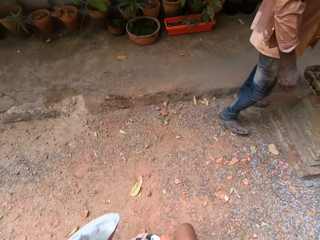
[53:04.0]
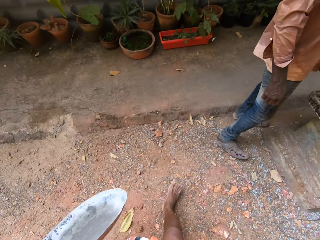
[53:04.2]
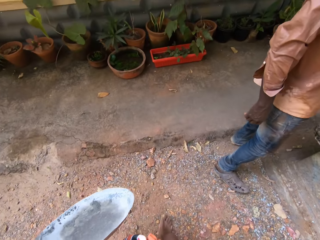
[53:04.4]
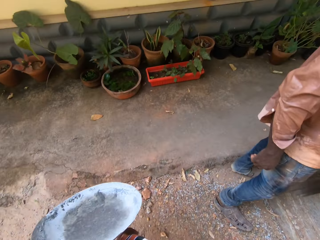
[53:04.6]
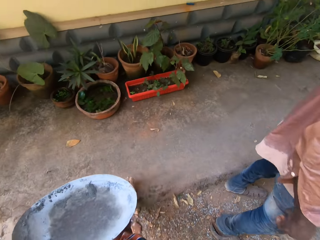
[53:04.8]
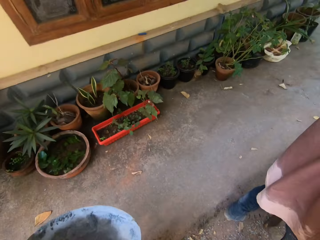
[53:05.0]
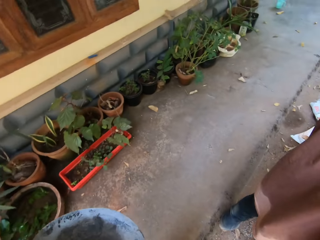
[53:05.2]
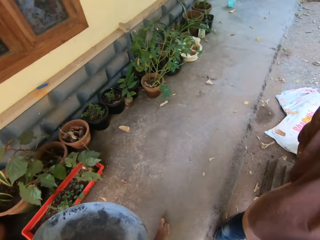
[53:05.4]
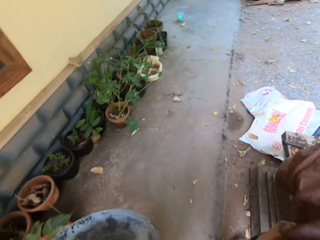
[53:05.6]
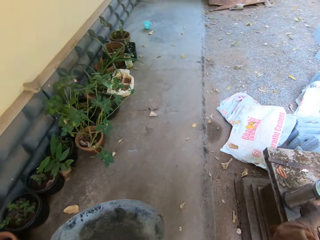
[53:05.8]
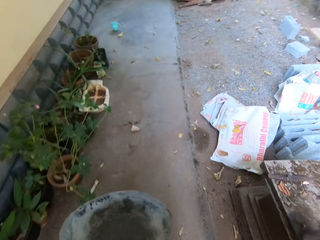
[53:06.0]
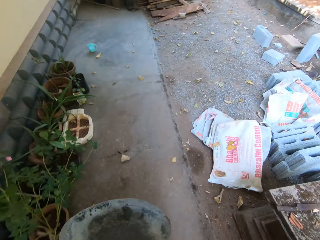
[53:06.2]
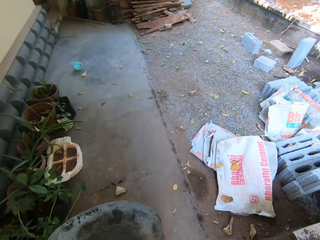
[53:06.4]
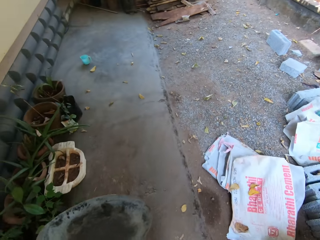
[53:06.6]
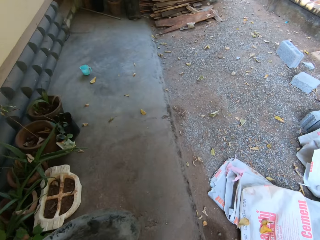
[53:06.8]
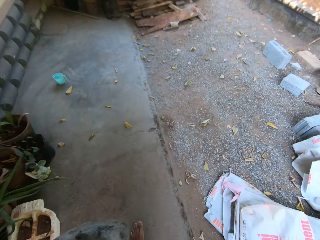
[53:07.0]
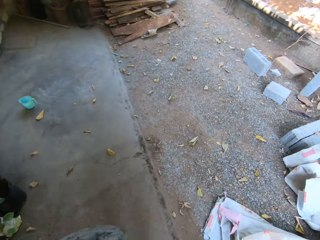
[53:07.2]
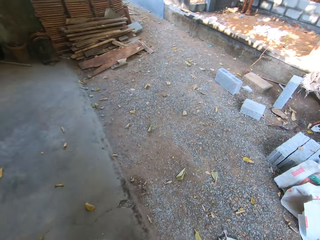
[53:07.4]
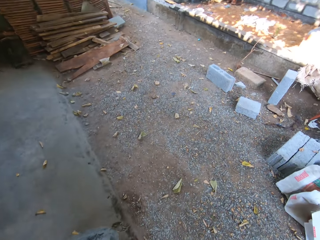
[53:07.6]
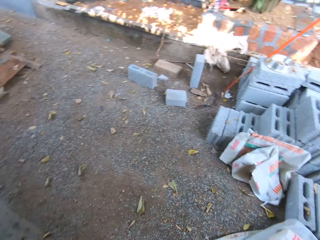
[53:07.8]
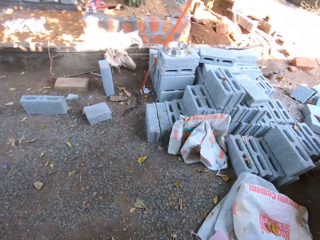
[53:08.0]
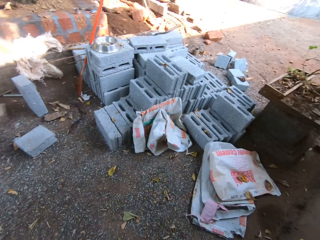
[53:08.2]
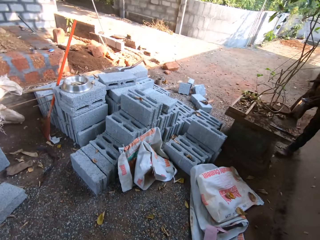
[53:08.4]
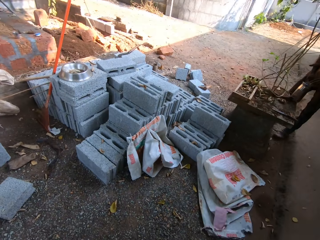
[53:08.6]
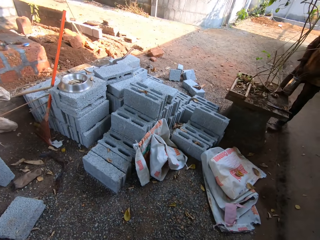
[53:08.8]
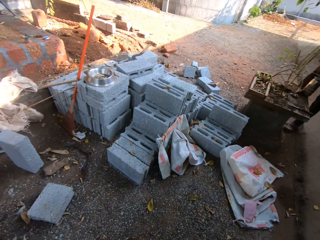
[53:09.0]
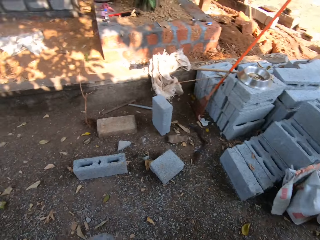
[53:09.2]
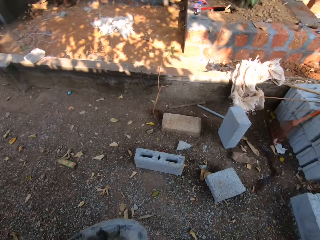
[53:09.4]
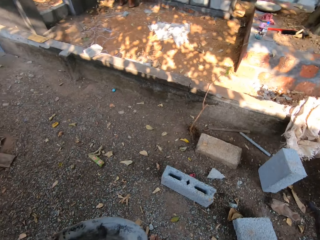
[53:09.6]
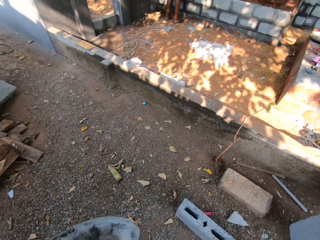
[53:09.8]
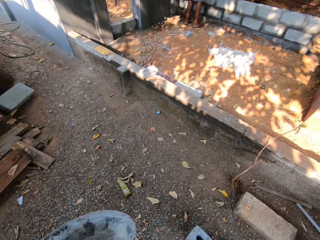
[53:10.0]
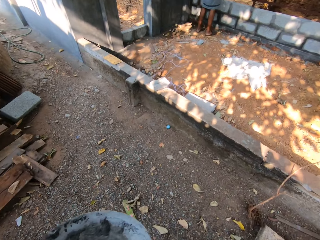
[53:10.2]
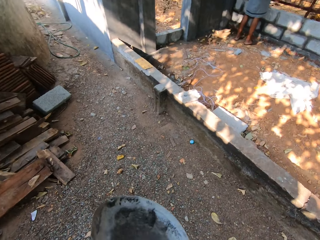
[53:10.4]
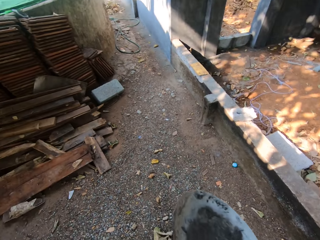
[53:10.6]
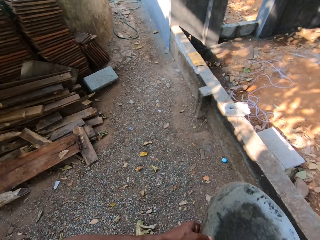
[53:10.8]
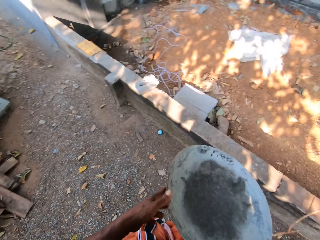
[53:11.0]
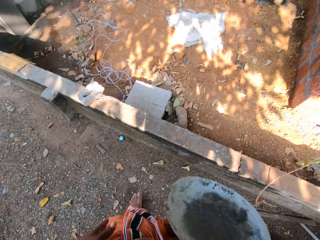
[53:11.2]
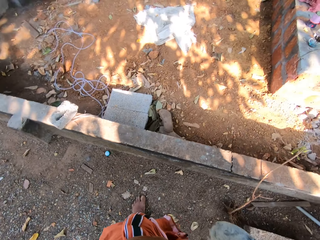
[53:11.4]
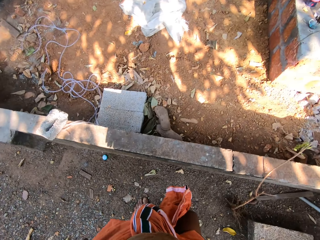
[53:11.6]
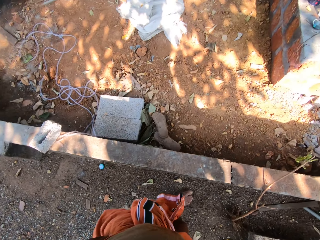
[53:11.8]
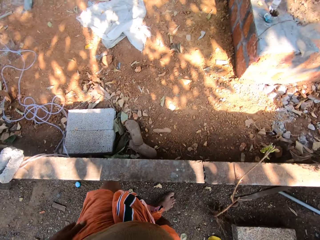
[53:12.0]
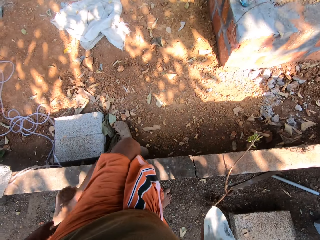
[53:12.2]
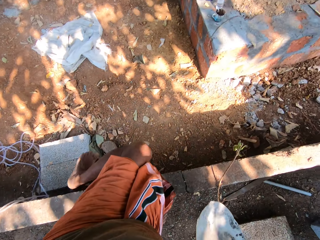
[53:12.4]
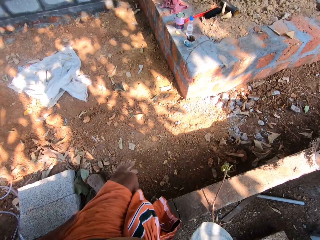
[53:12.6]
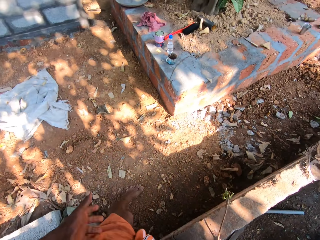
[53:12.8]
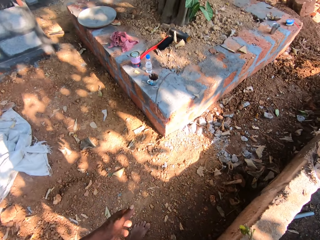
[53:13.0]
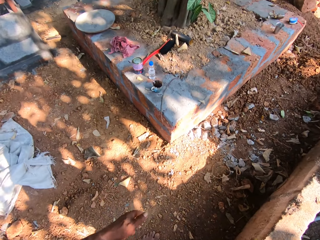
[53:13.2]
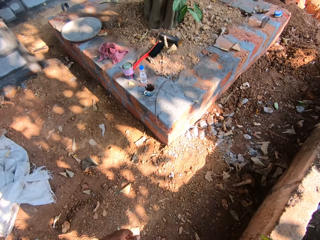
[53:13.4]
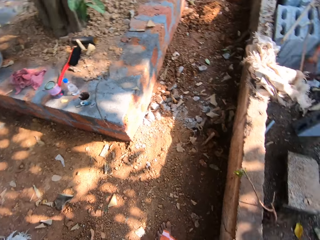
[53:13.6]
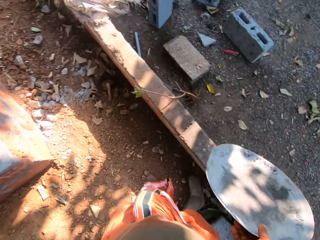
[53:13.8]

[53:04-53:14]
The camera wearer passes the tray from his left hand to his right hand.

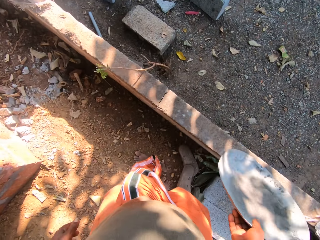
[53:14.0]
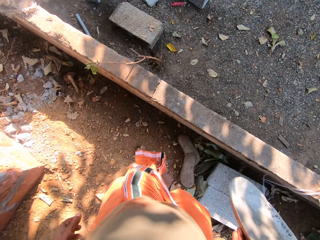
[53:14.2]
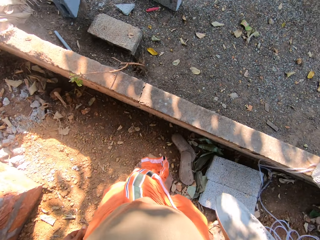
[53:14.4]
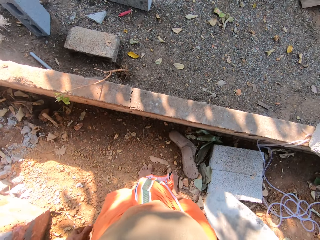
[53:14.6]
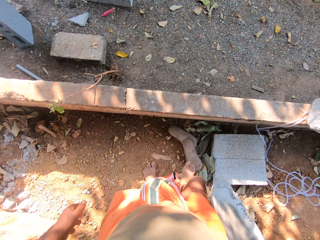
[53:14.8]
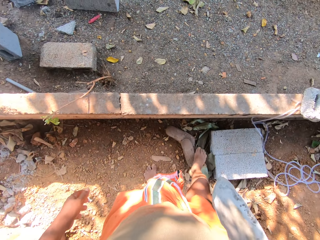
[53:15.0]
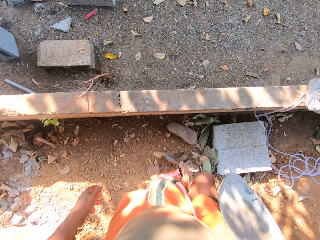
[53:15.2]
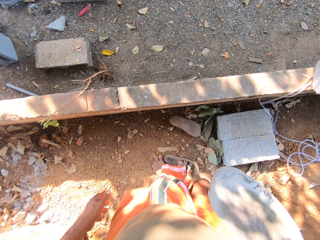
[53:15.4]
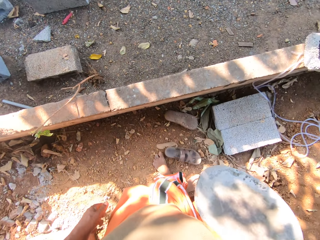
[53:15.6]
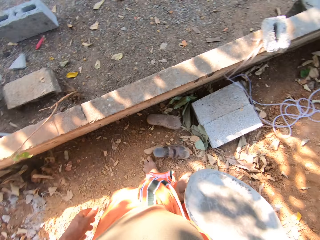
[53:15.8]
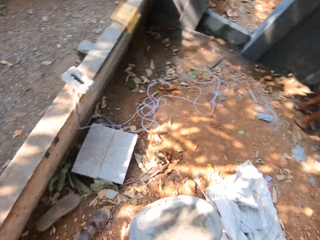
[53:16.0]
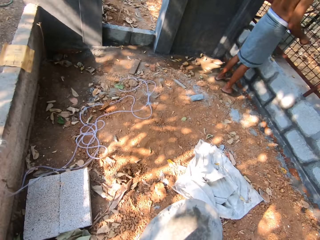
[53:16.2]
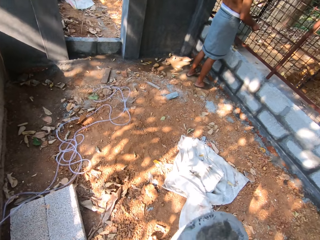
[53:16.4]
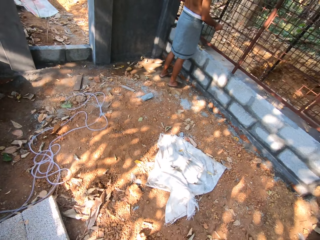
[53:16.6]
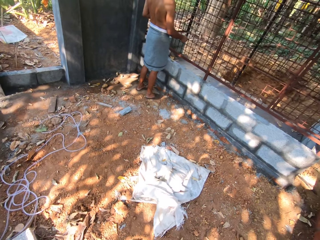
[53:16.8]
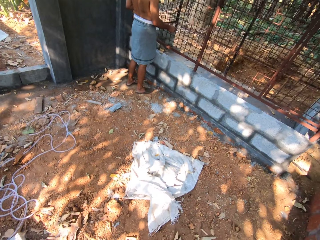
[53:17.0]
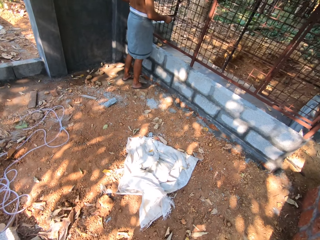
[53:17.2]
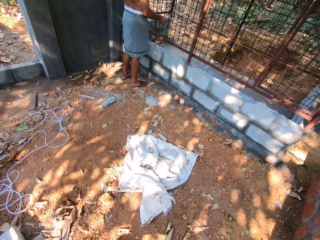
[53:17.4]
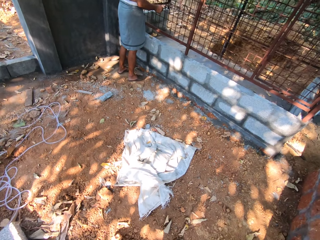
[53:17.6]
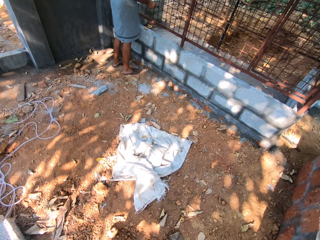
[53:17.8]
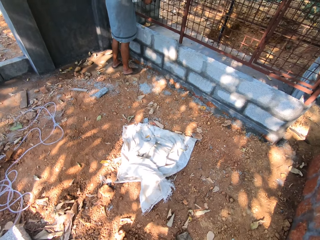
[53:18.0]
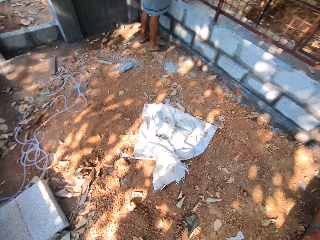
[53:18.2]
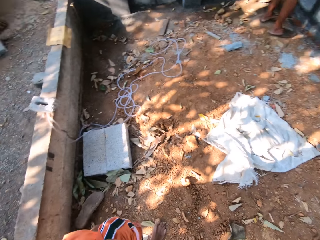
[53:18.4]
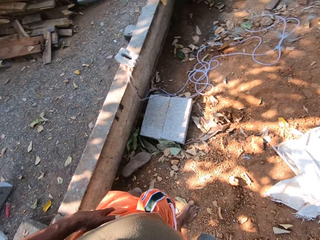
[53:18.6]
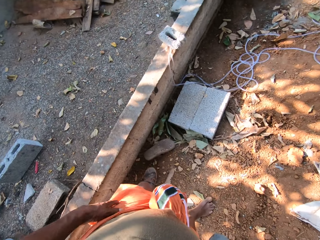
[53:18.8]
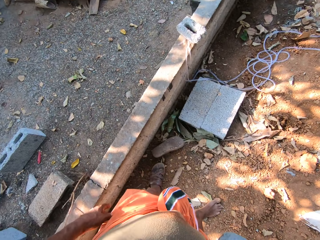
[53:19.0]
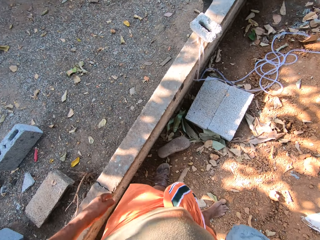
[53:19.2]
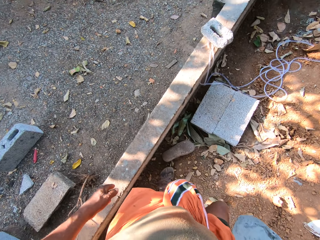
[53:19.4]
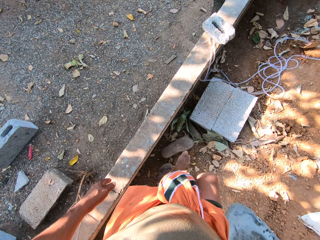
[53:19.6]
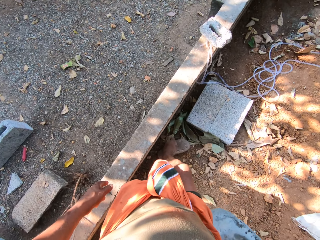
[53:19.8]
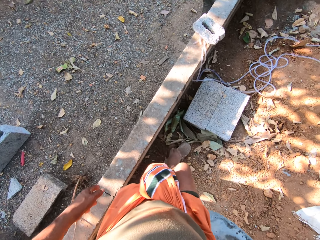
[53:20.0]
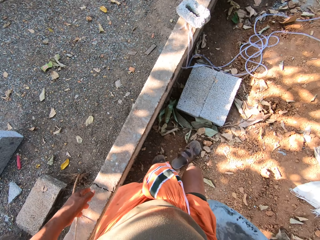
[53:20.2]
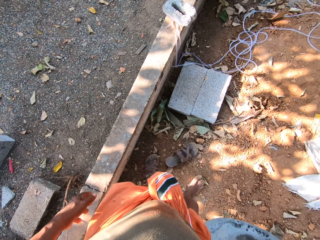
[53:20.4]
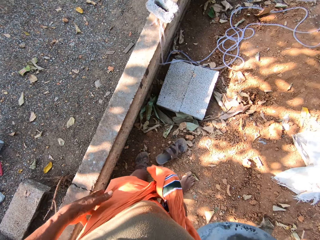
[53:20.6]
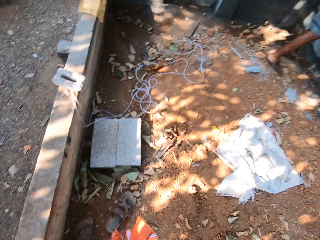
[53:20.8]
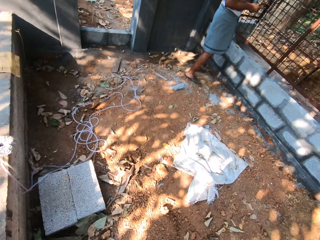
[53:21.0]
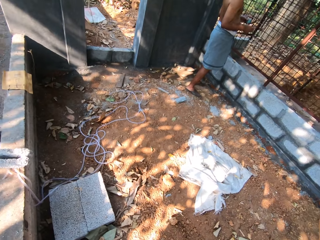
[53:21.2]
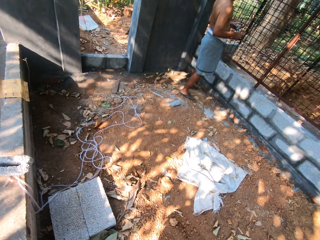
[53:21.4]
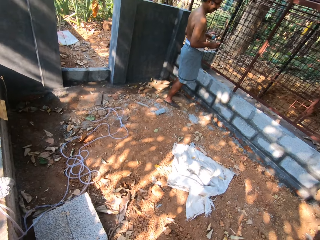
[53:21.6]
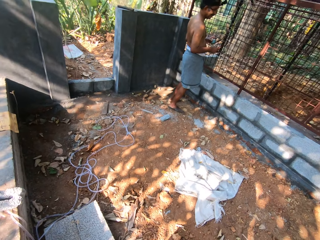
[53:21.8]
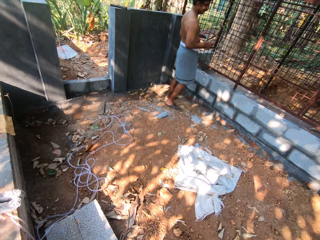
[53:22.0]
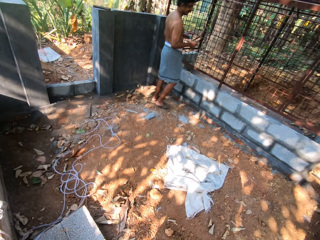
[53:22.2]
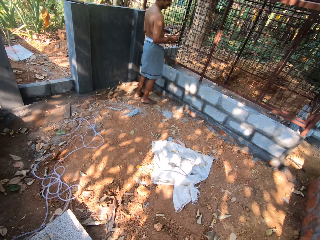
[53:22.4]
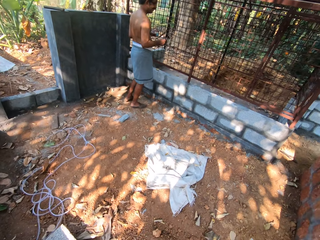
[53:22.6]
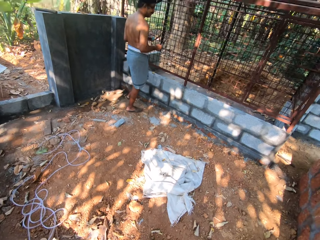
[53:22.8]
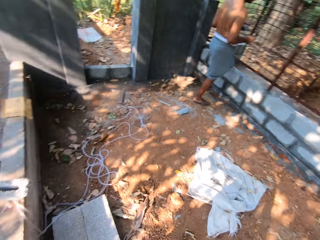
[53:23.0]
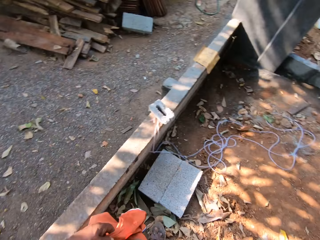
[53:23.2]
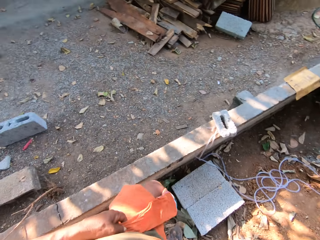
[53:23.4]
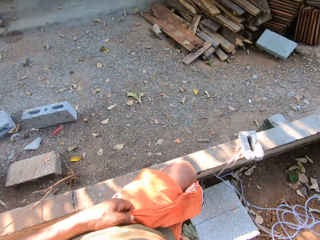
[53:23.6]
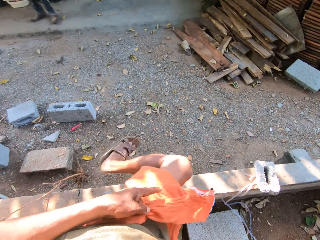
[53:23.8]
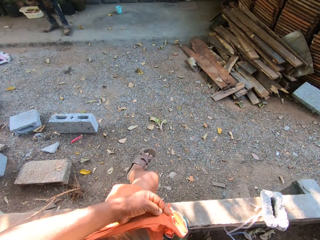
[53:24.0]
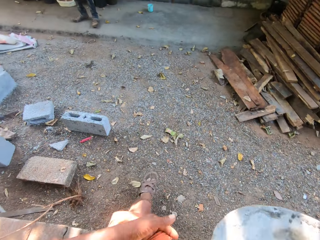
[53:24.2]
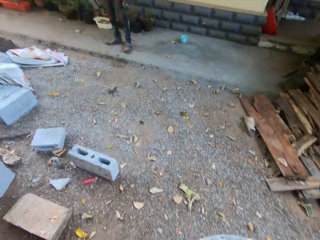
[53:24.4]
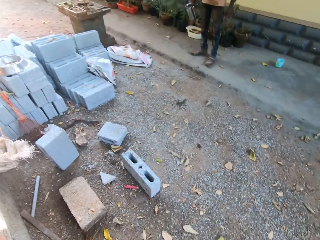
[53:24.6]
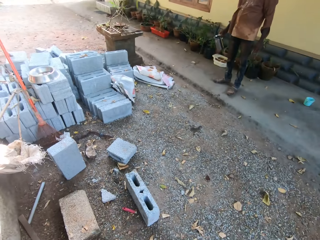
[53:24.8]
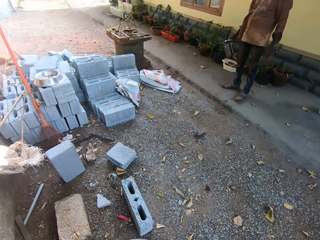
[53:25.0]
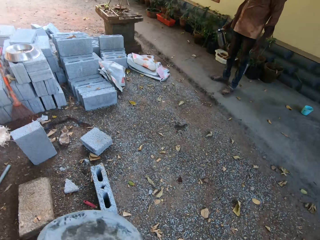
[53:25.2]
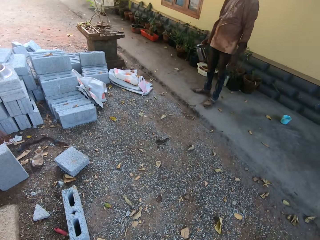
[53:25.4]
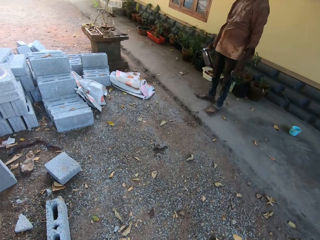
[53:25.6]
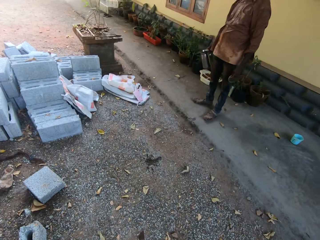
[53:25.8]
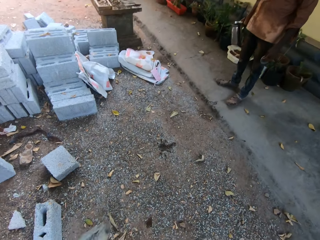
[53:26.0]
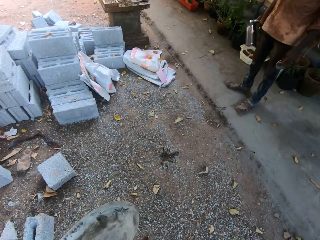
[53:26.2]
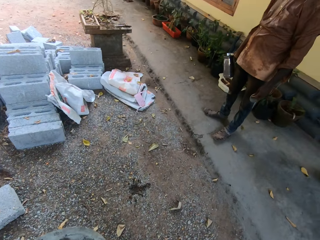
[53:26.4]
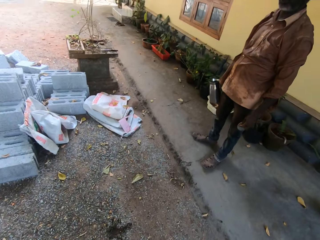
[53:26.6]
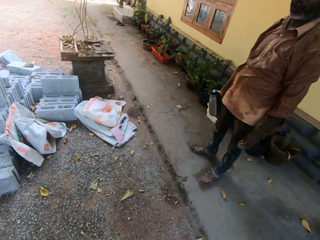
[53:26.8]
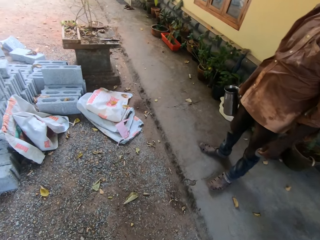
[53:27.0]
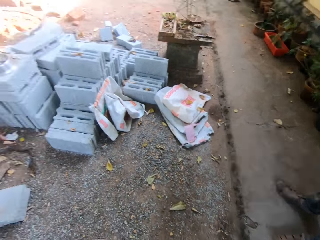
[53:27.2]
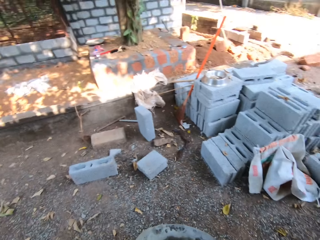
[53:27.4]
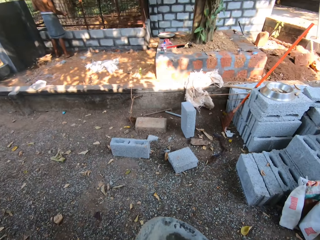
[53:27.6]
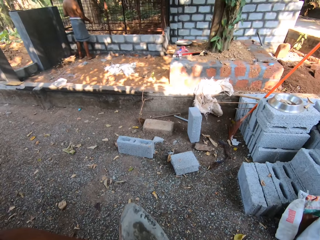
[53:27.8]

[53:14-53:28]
The camera wearer rolls the sandals with the feet. They roll the sandals with the feet again. They walk on a construction site. A man holds the cup with his right hand.
